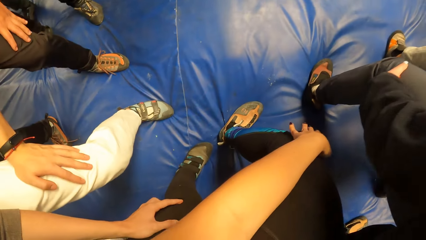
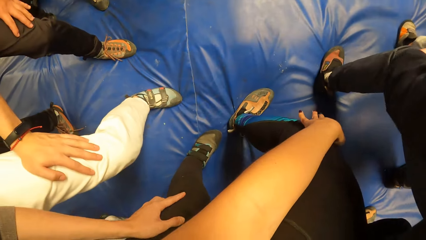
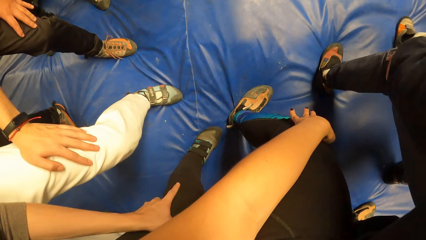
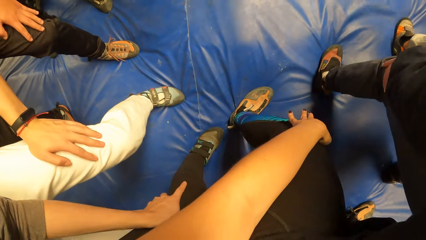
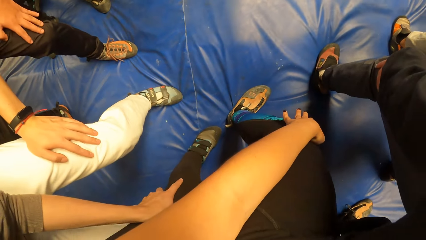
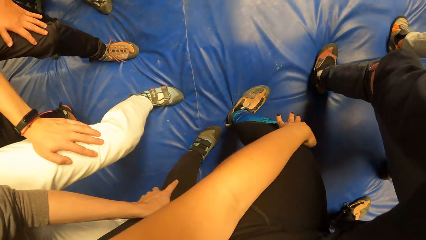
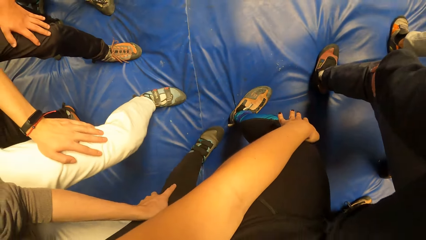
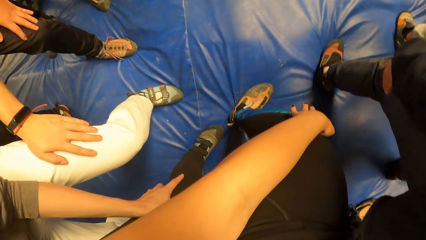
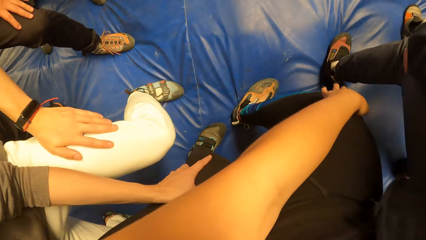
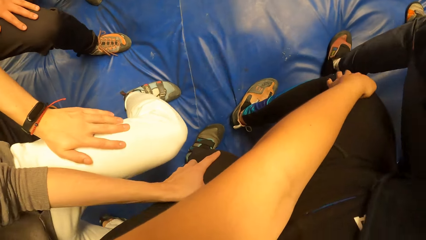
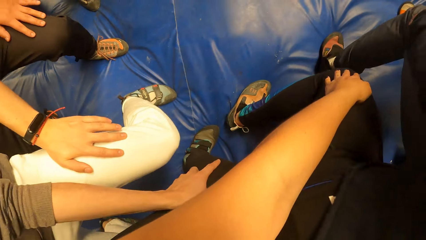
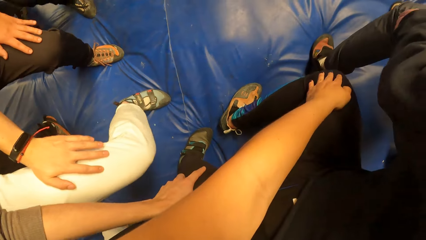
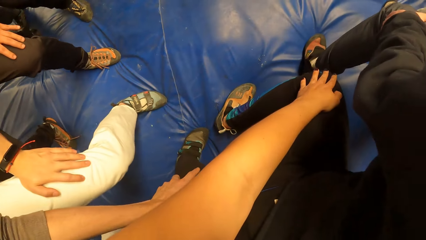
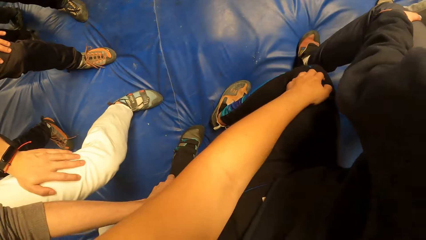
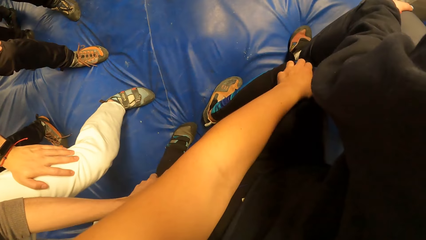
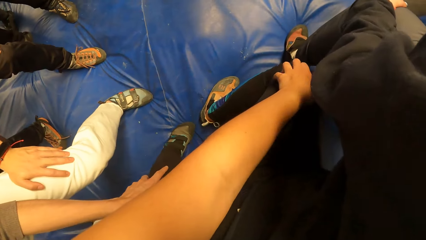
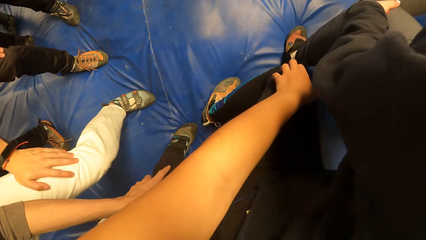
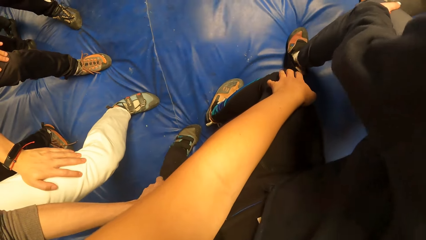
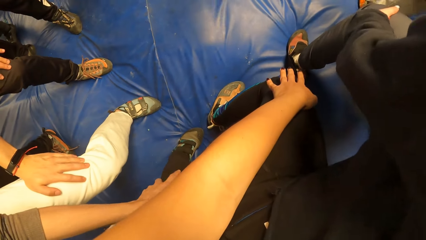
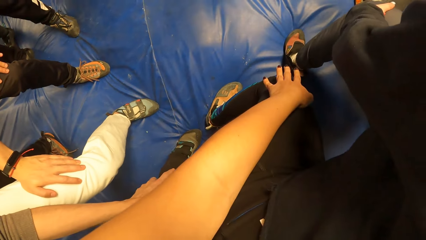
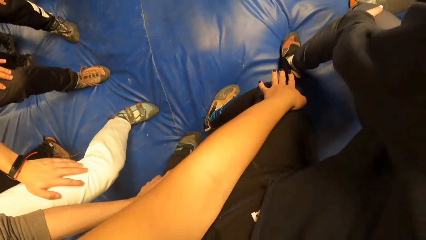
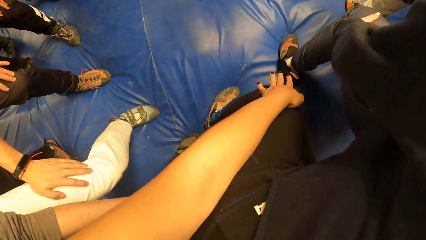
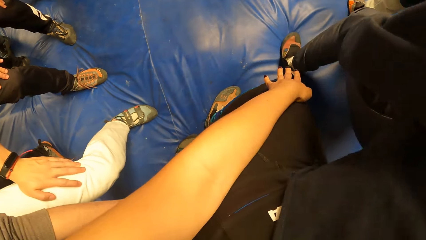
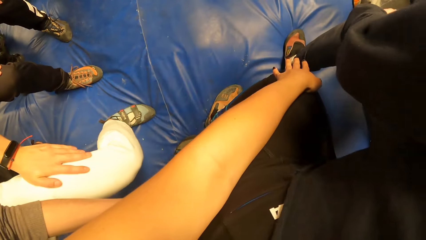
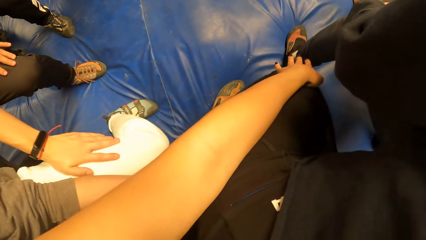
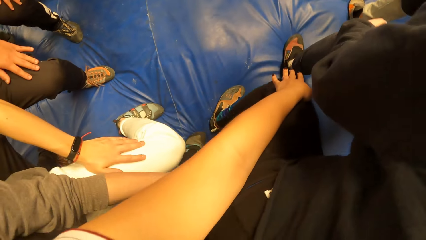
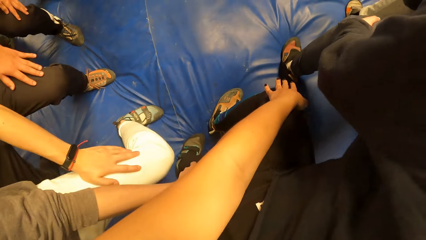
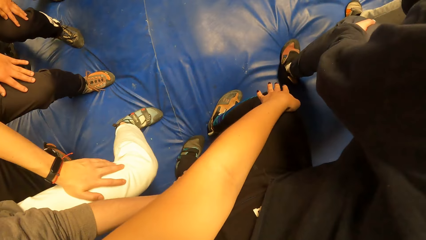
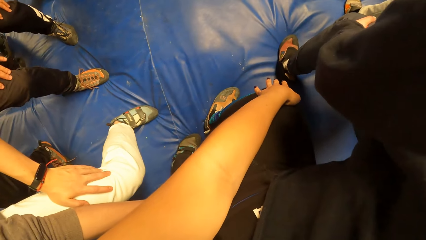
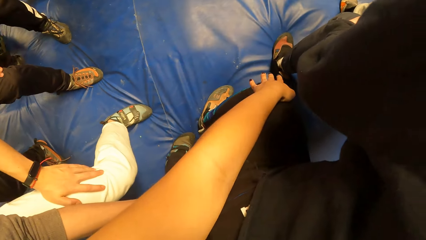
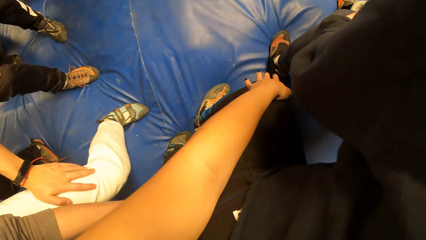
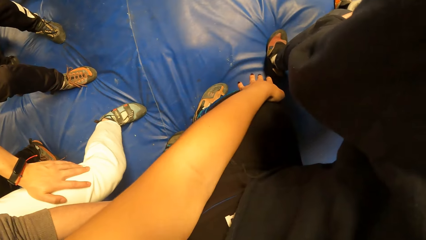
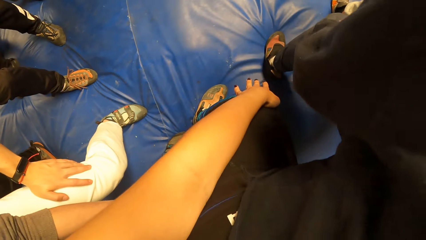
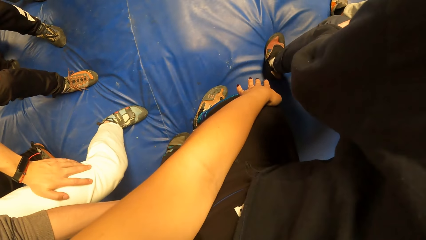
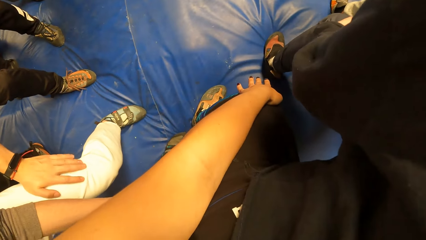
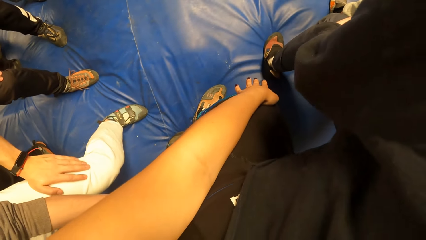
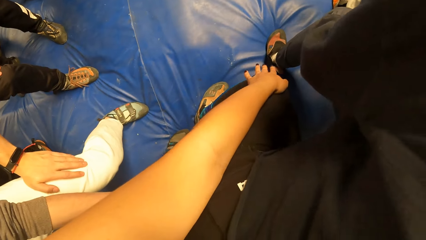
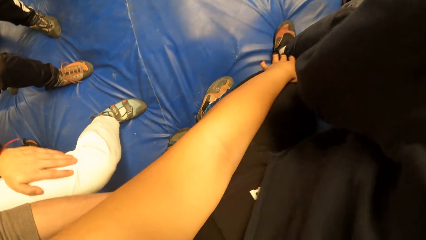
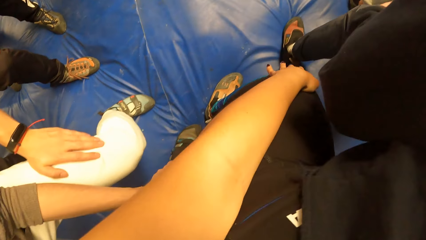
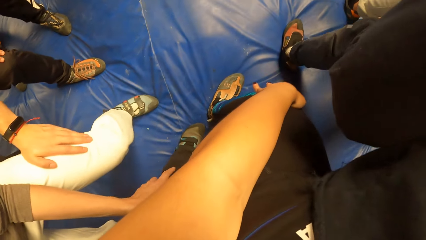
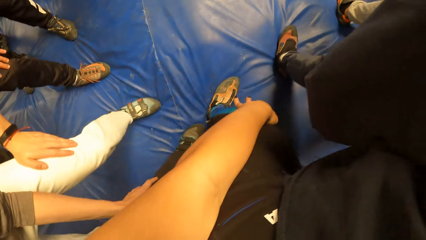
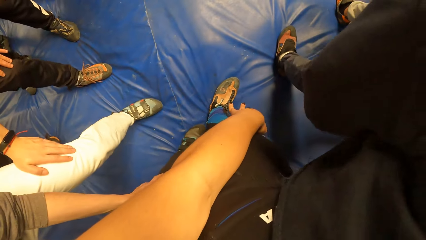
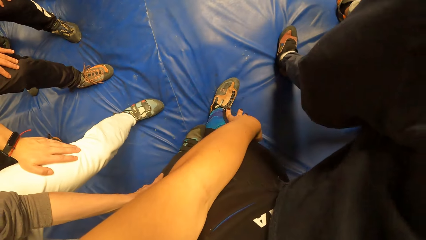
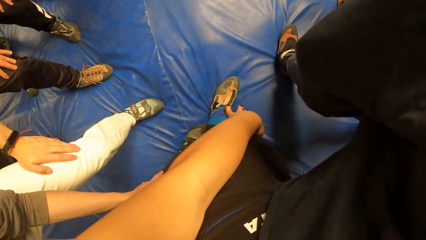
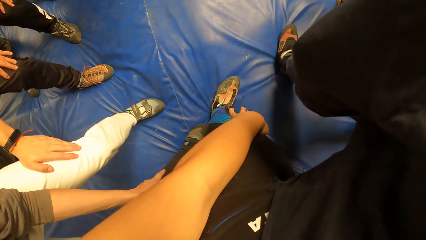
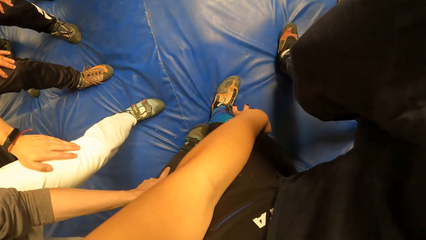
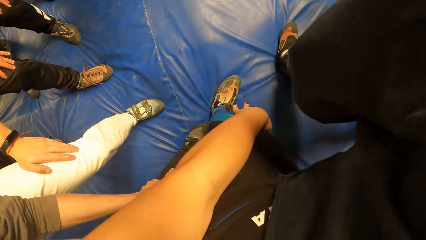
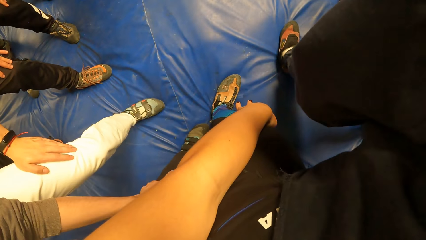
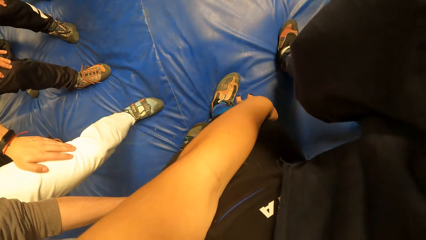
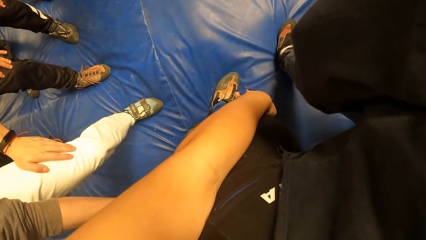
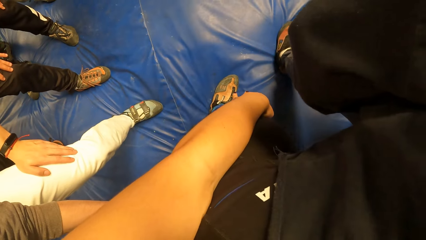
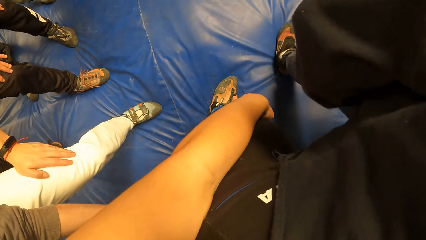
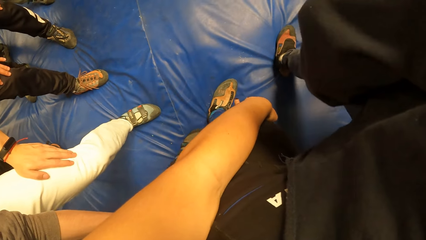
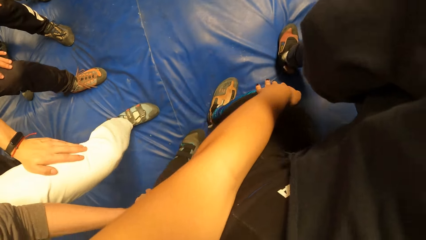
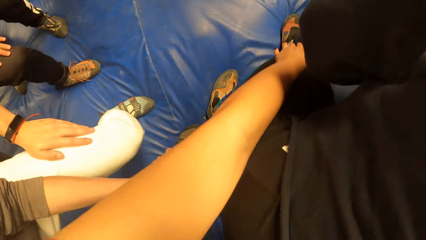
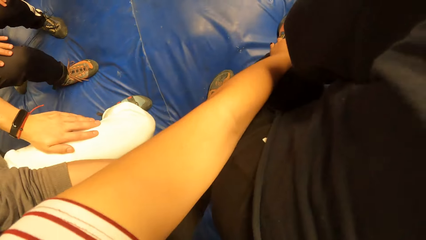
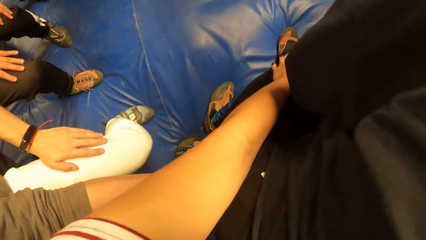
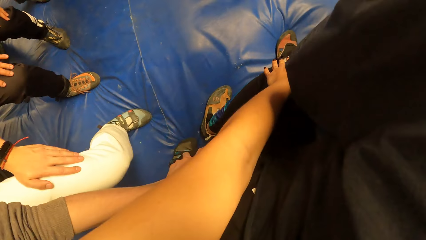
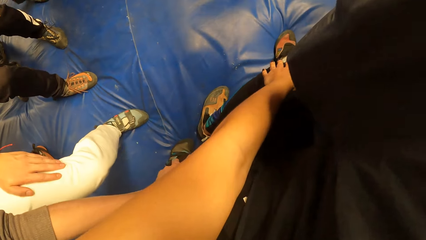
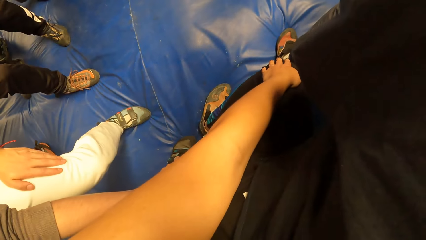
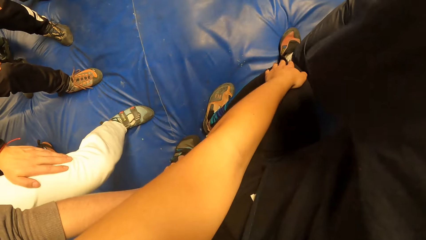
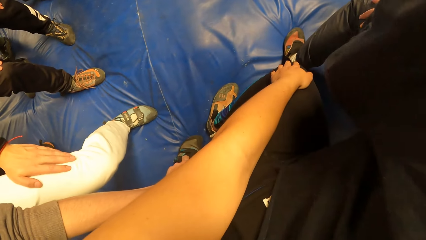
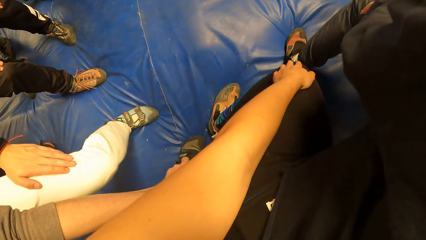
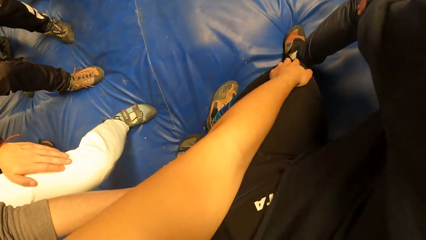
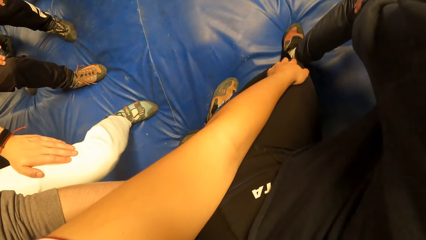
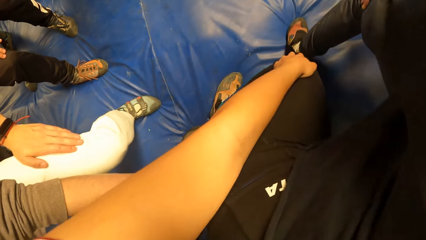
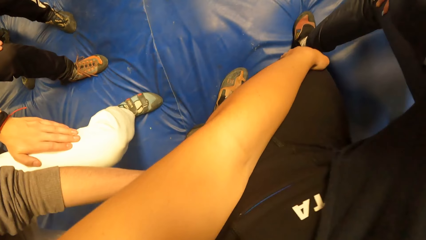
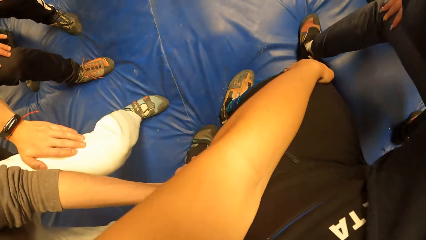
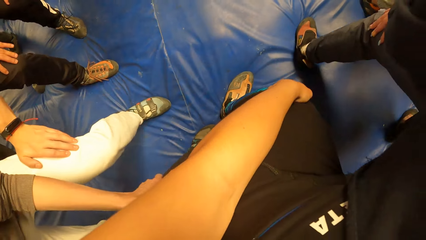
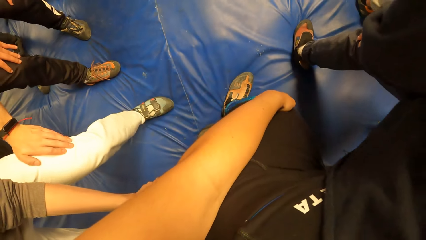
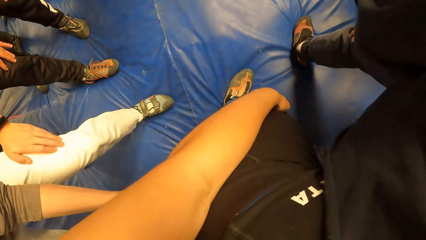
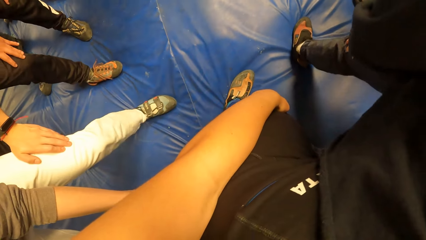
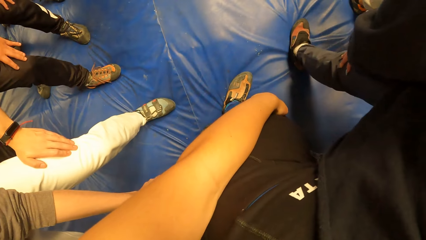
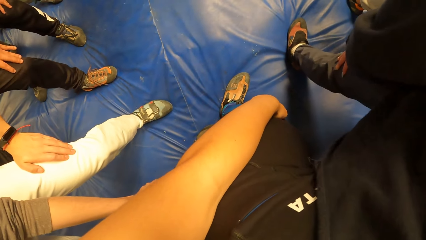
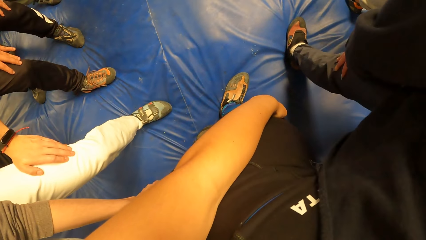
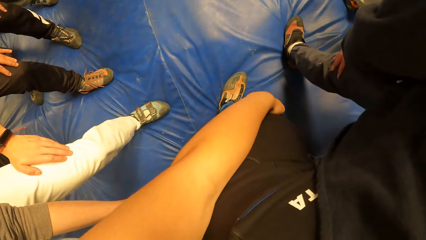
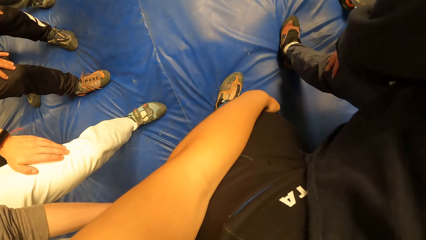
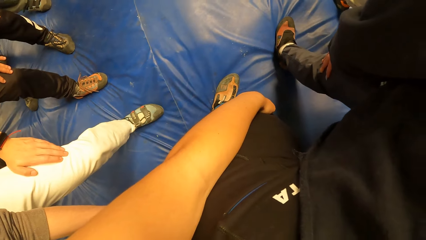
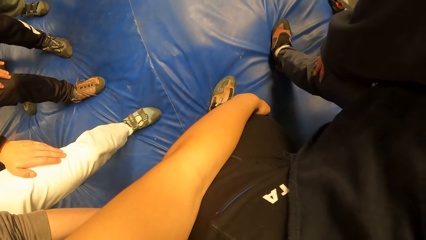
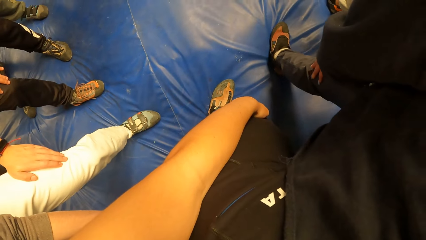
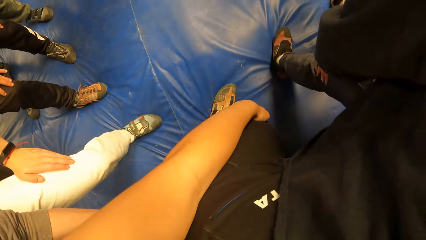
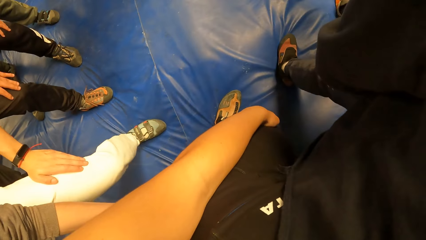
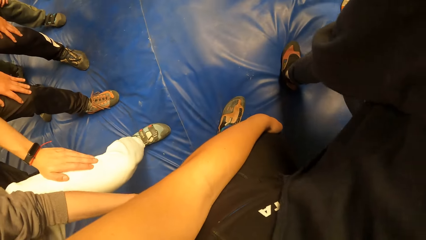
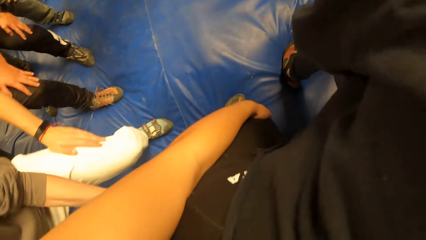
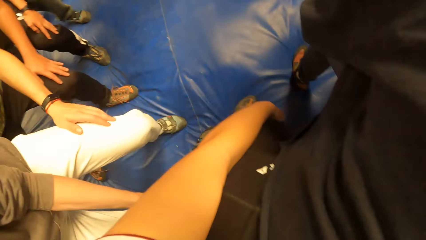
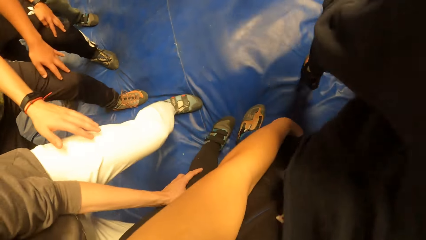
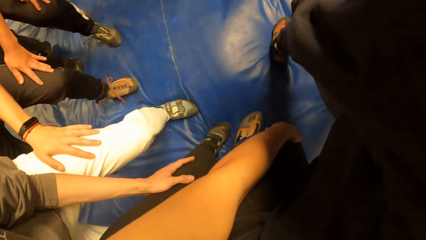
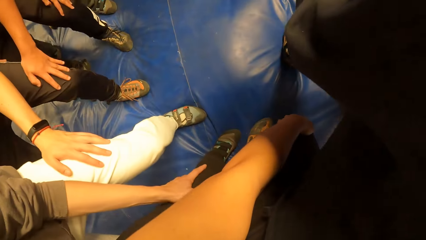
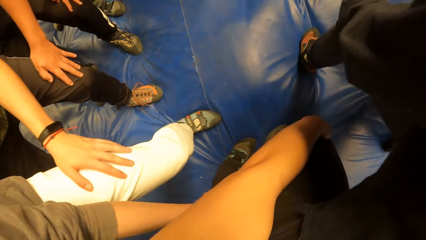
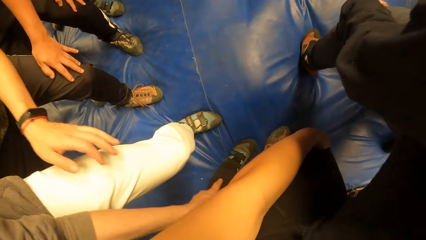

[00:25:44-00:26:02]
The camera wearer jumps backwards. He stands on the cushion. He bends forward. He stretches his feet.
